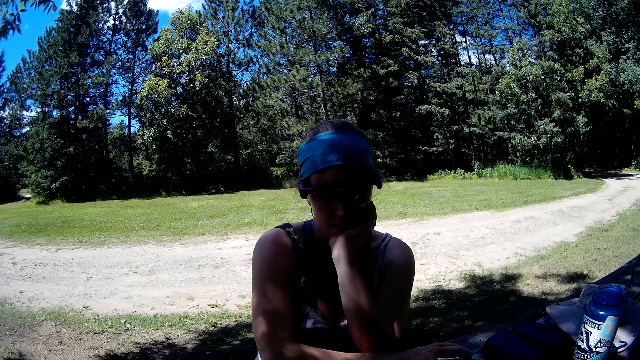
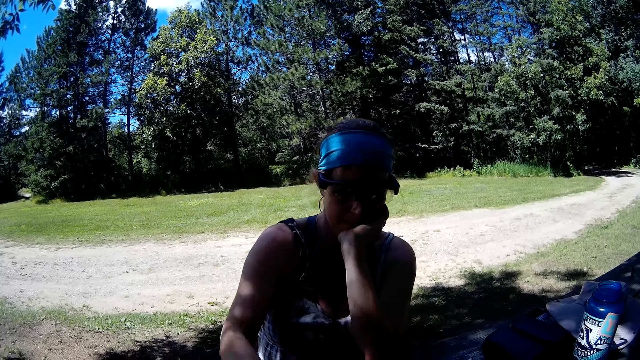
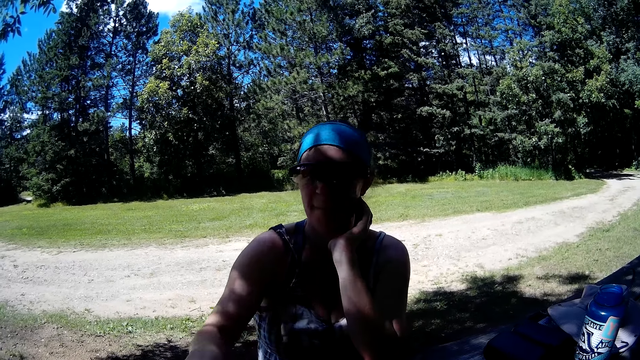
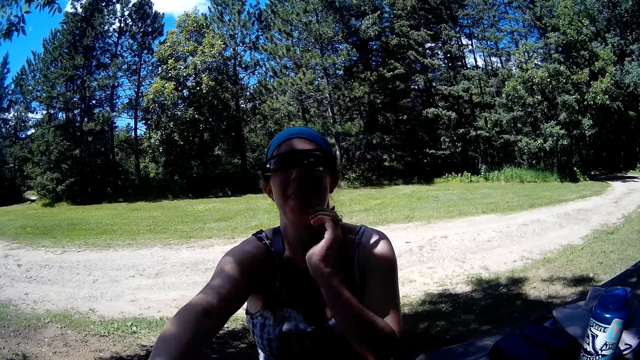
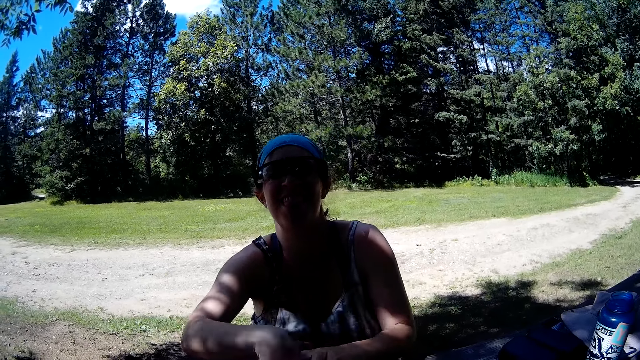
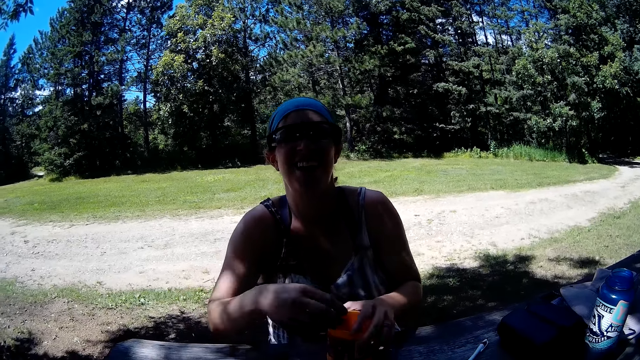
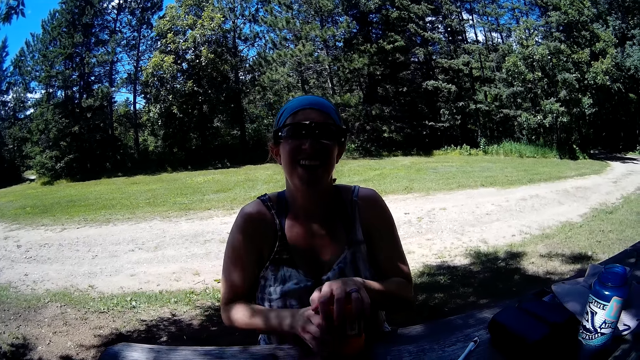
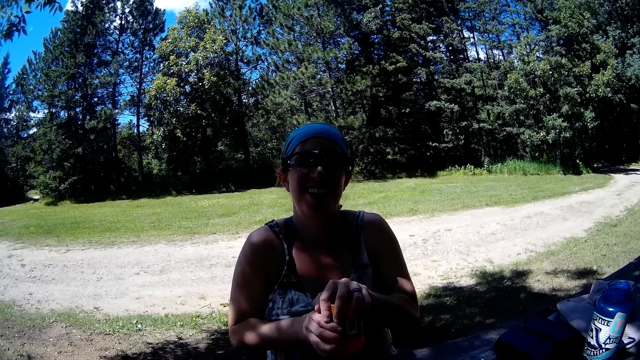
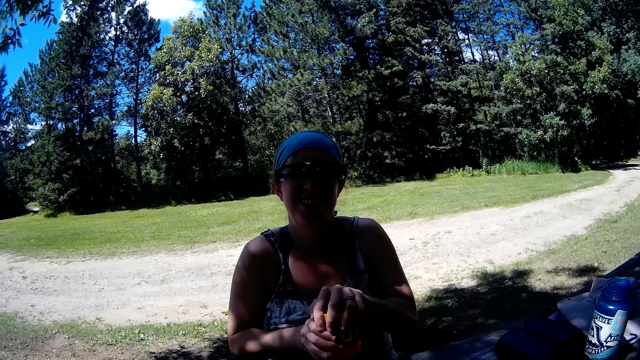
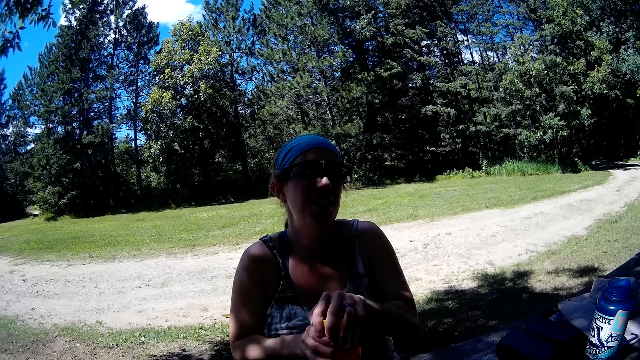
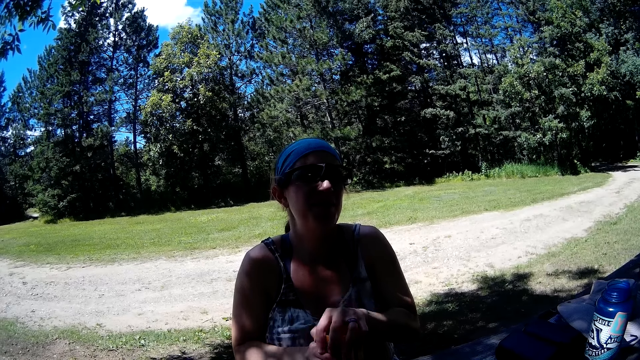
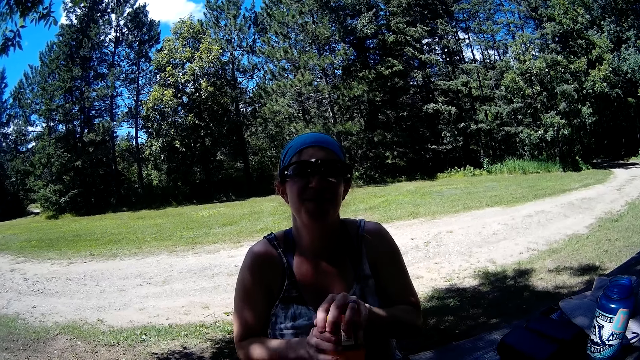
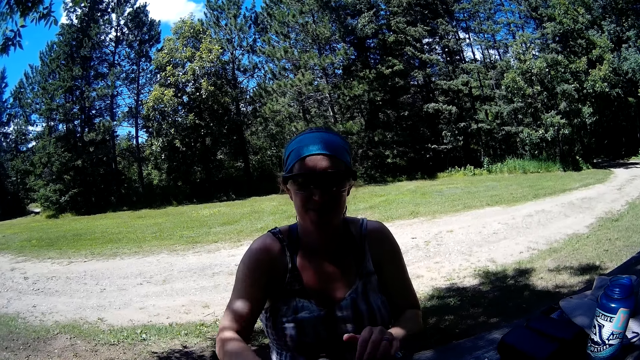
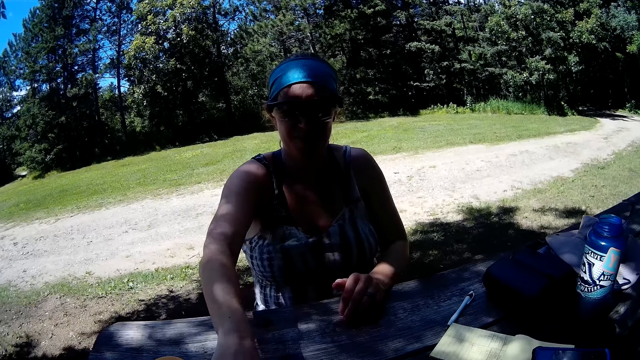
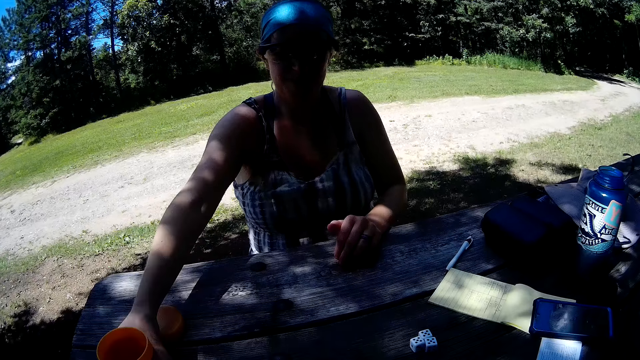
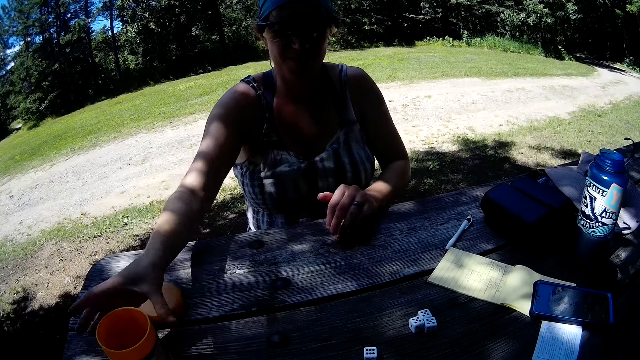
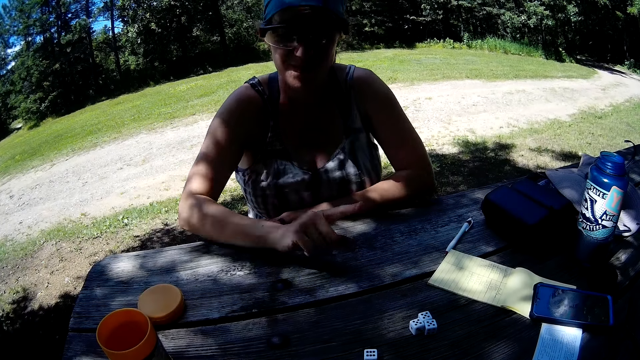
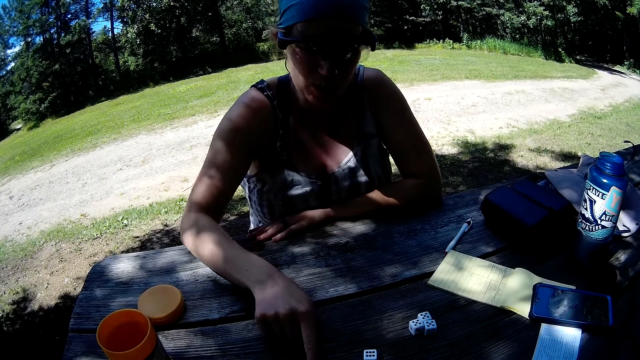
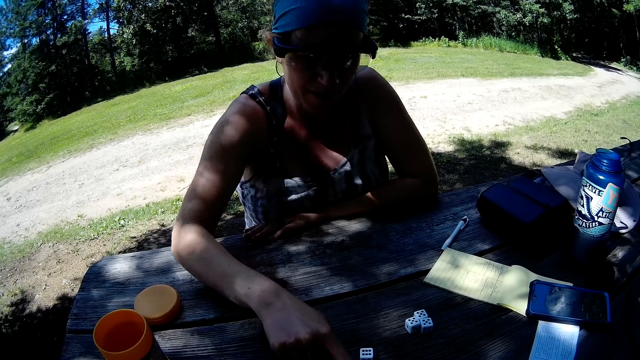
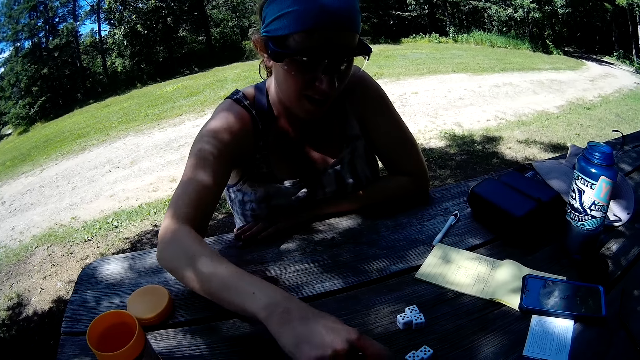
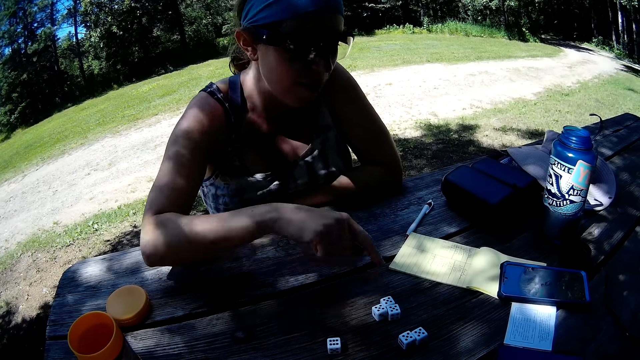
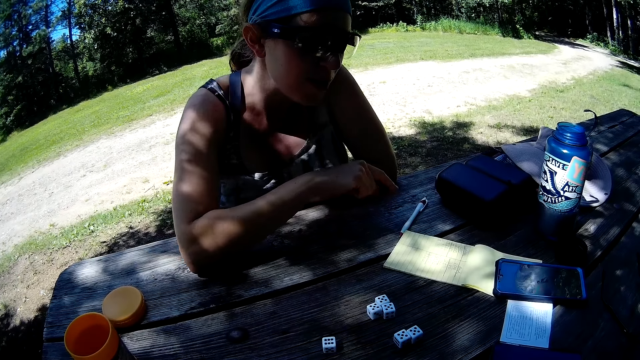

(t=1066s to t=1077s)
The woman stretches her right hand towards the dice cup. She shakes the dice cup. She pours the dice on the table. She places the dice cup on the table with her right hand. She points at the dice.

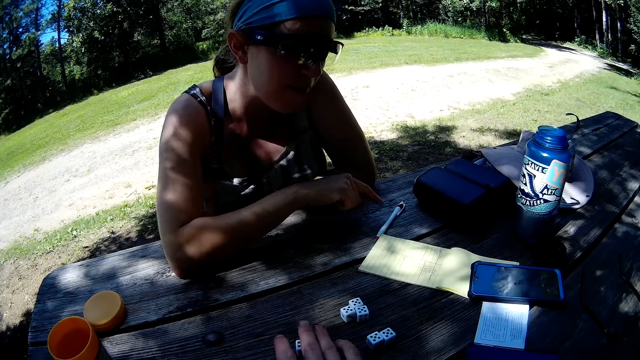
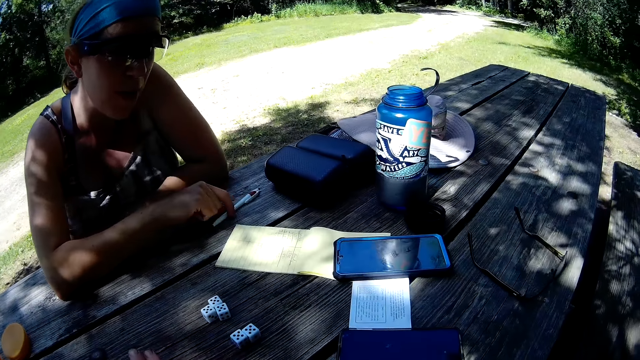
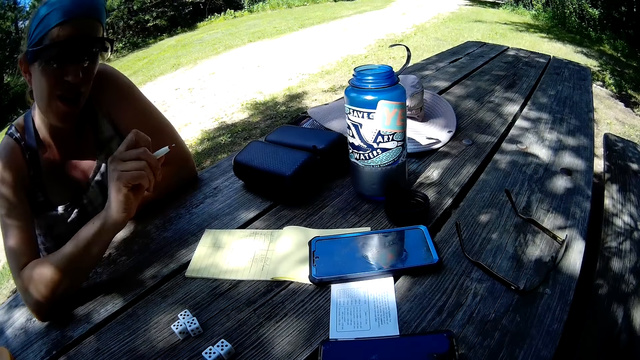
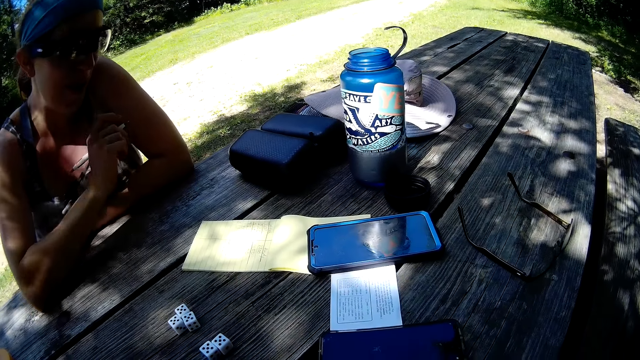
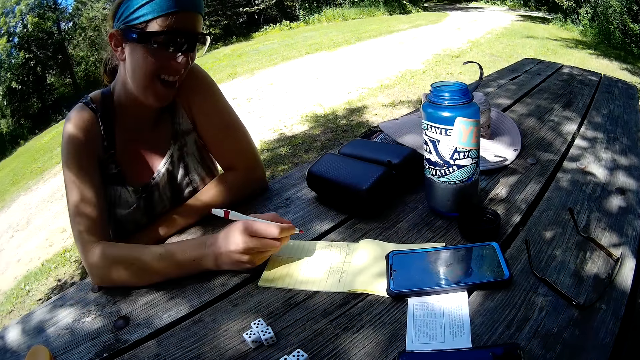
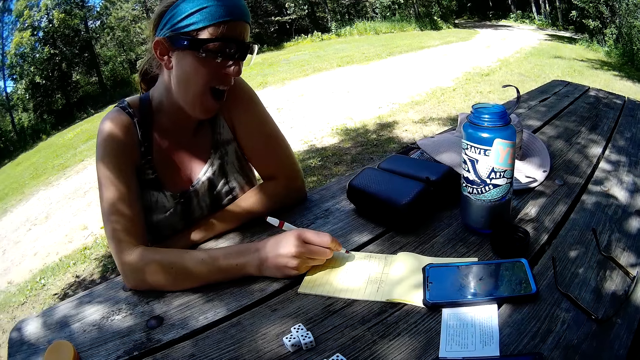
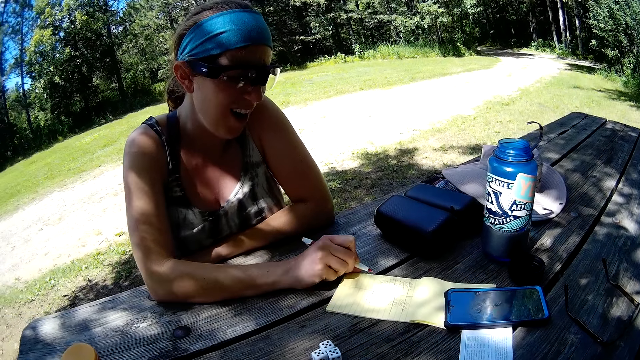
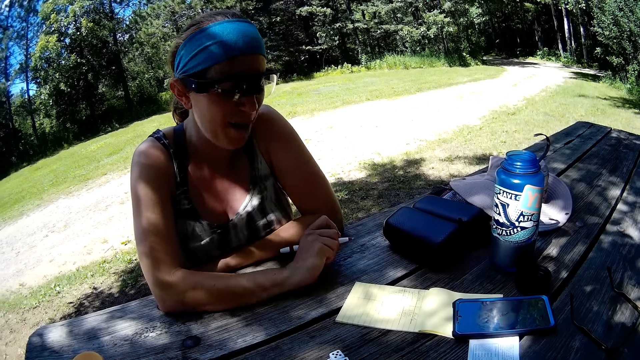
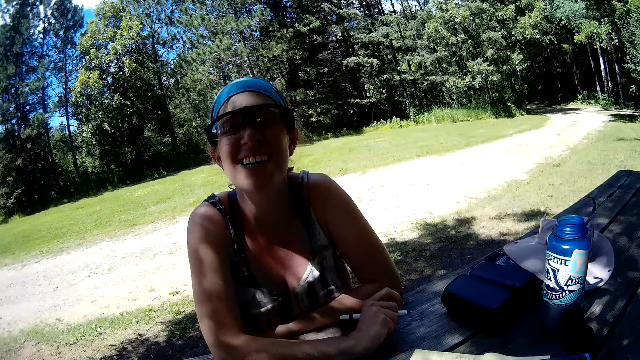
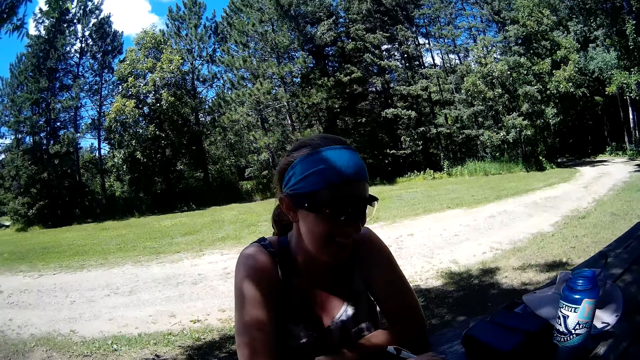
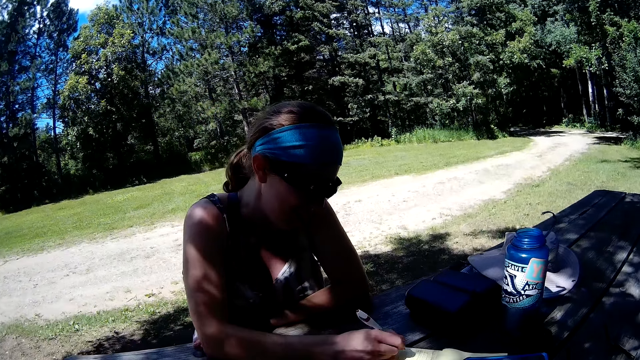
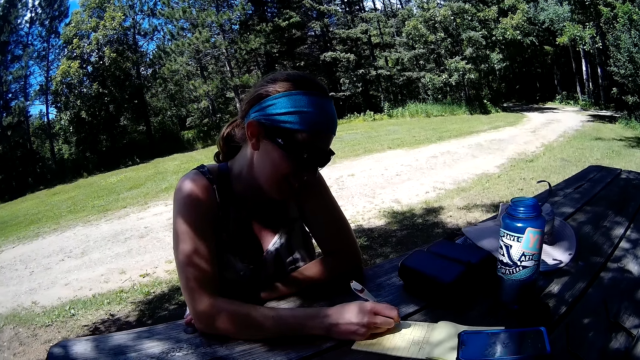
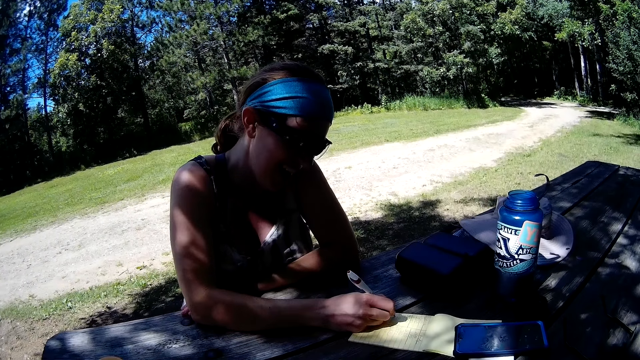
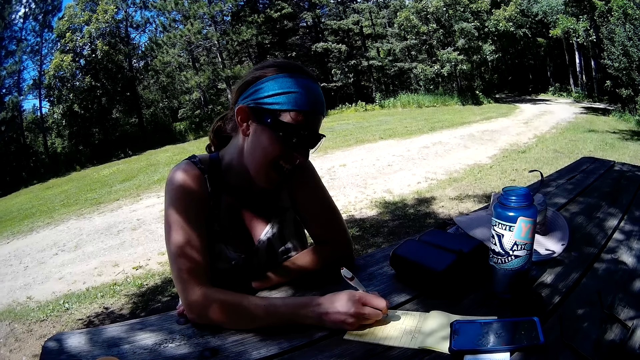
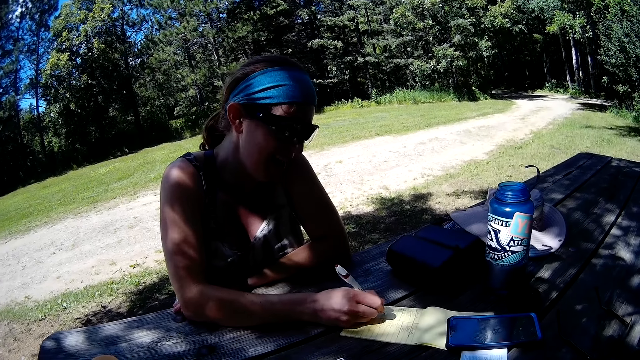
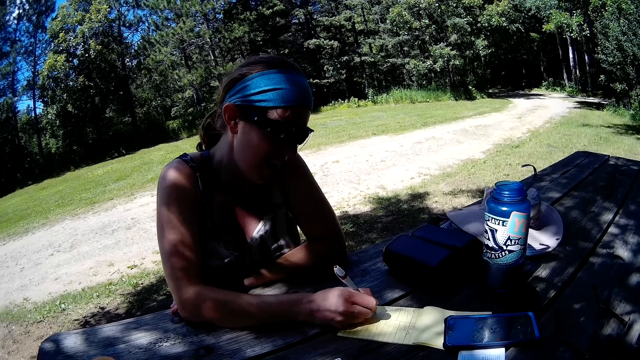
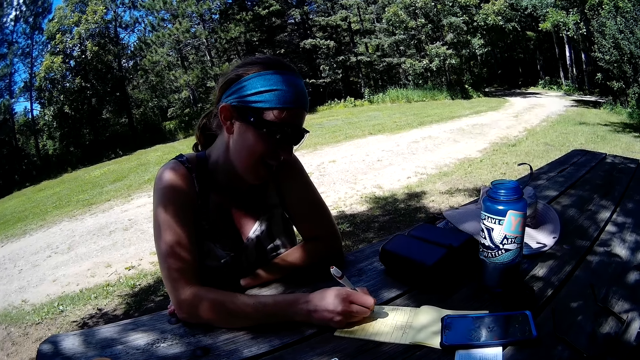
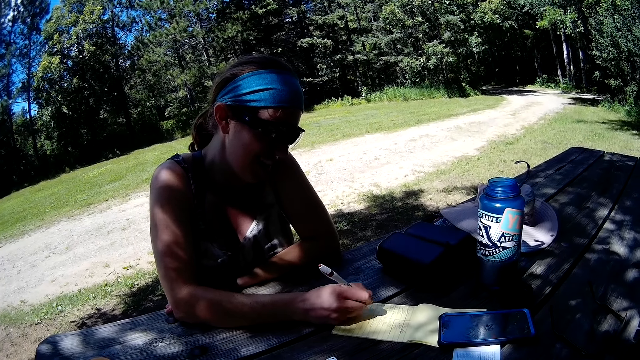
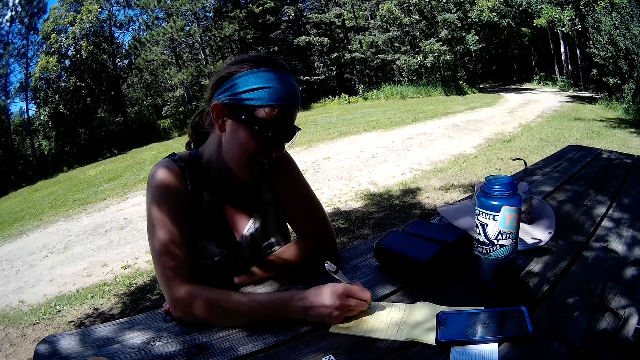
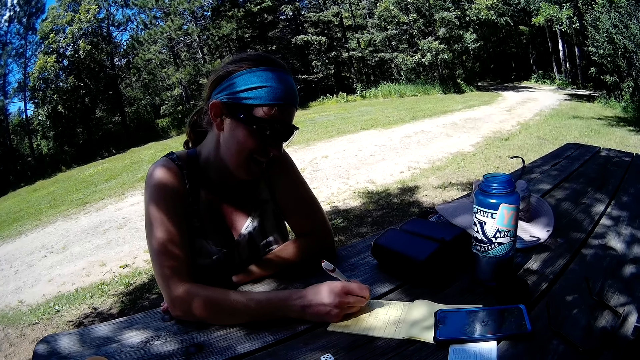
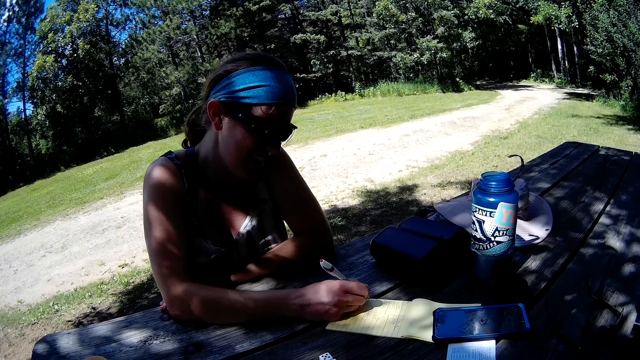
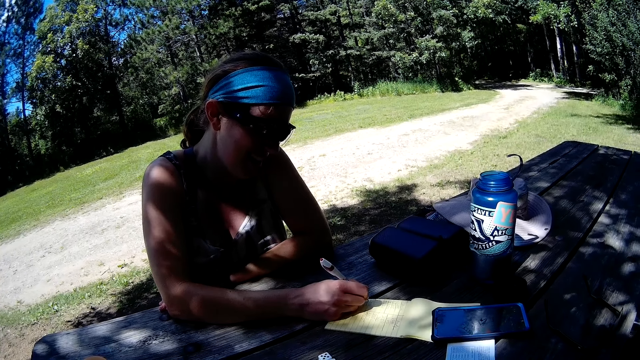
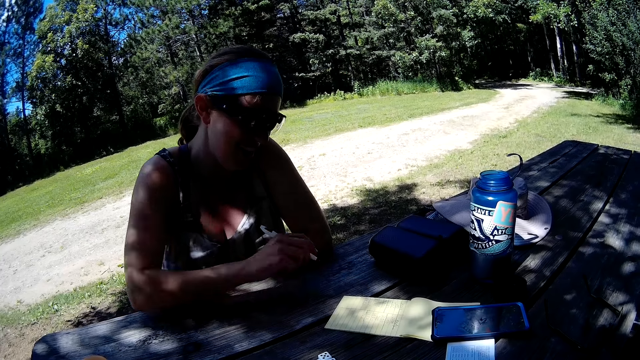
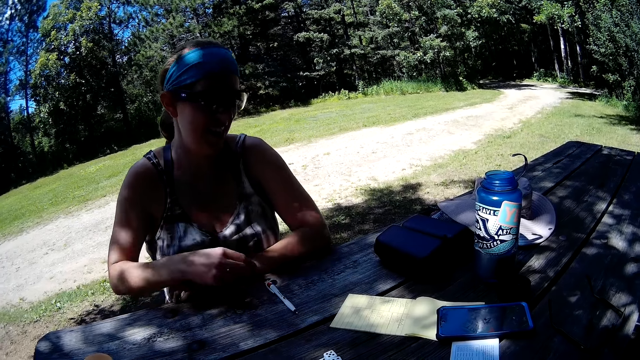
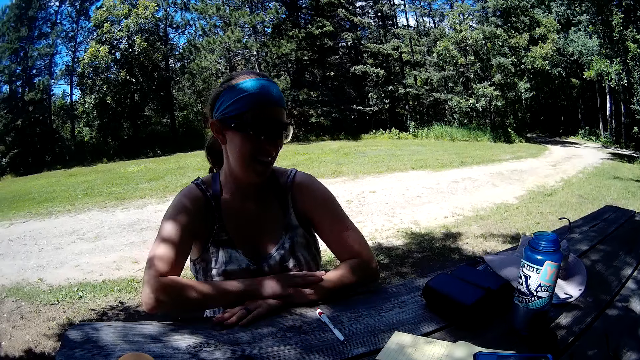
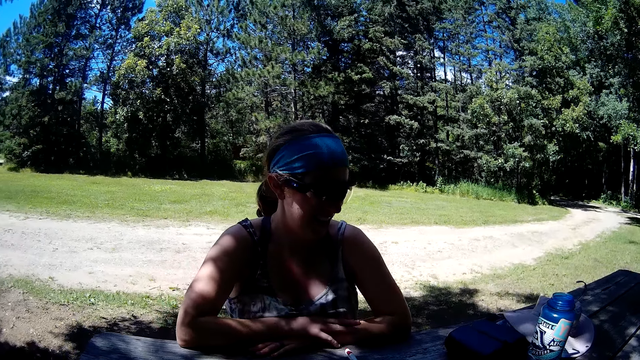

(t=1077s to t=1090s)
The woman picks up the pen with her right hand. She picks up the phone. She writes on the sheet with the pen. She drops the pen on the table with her right hand.
